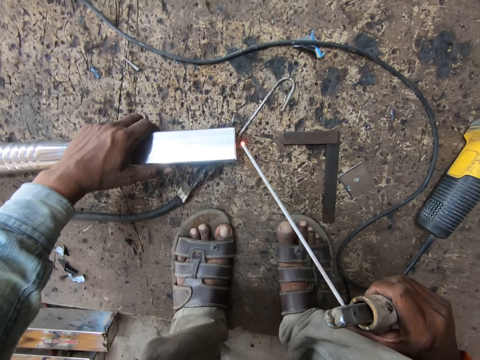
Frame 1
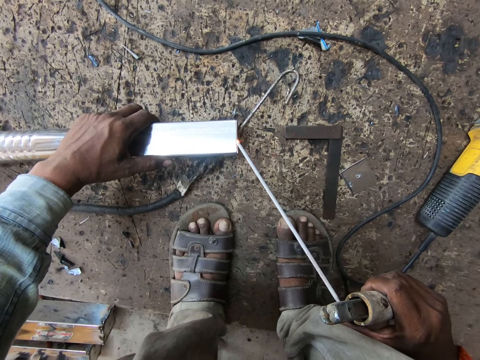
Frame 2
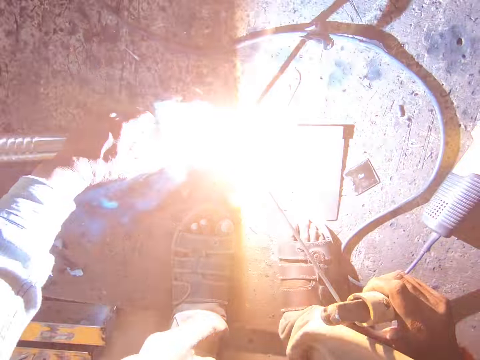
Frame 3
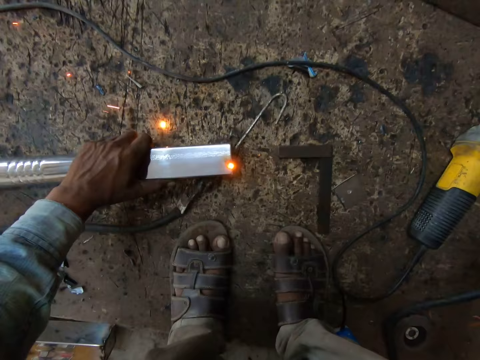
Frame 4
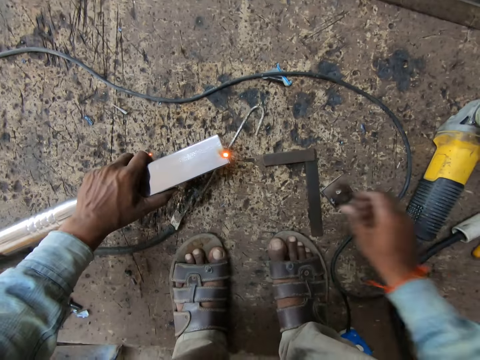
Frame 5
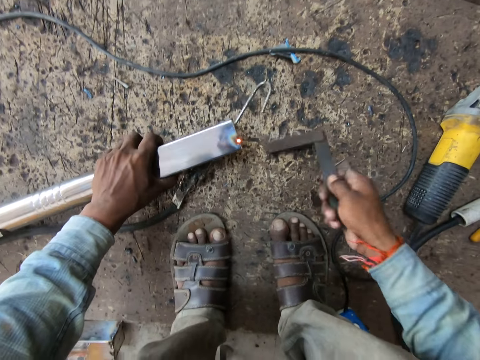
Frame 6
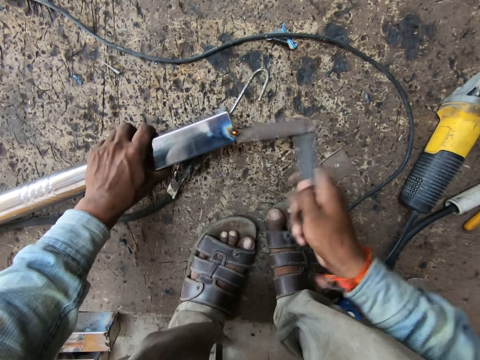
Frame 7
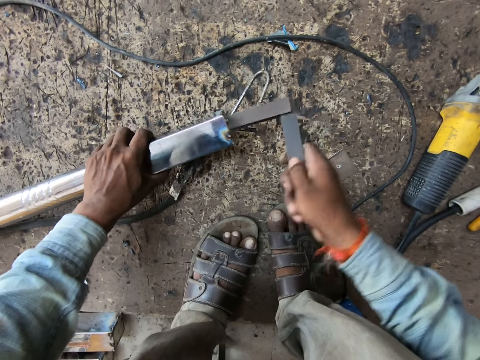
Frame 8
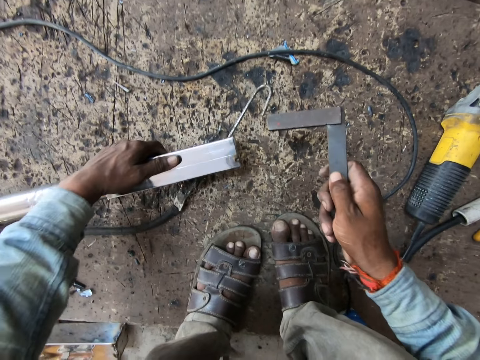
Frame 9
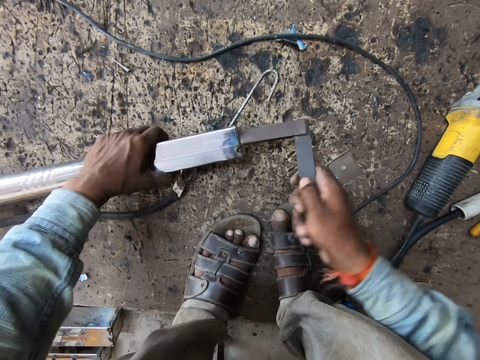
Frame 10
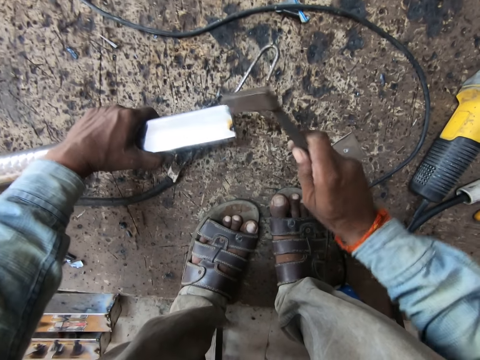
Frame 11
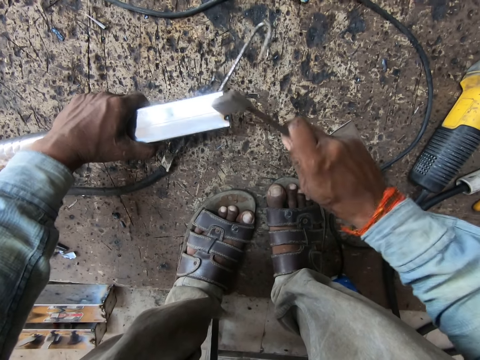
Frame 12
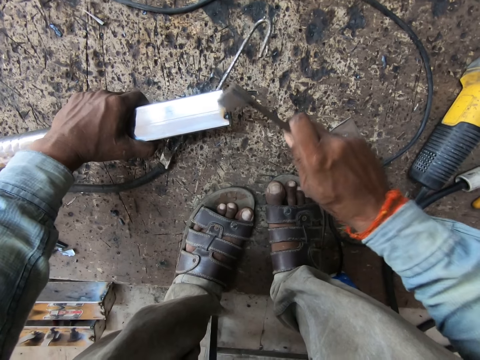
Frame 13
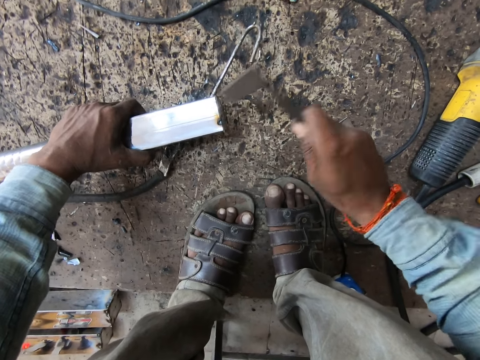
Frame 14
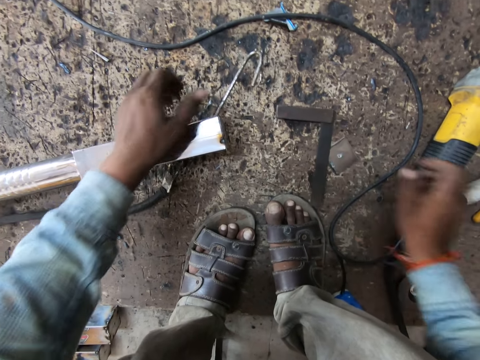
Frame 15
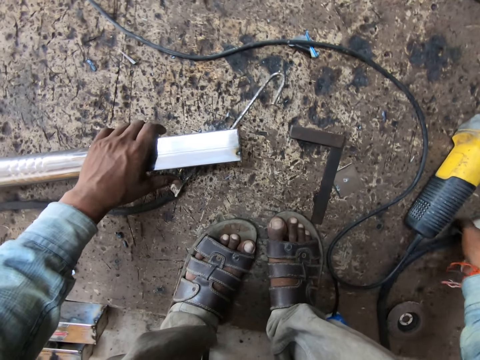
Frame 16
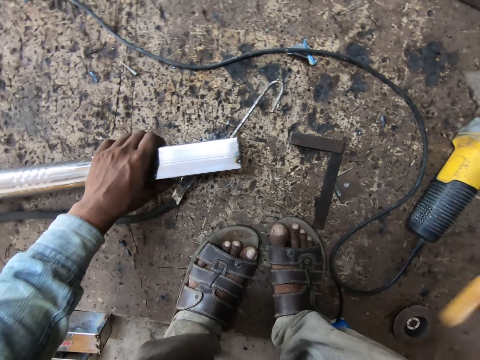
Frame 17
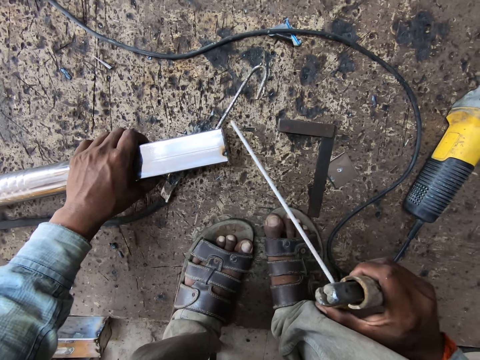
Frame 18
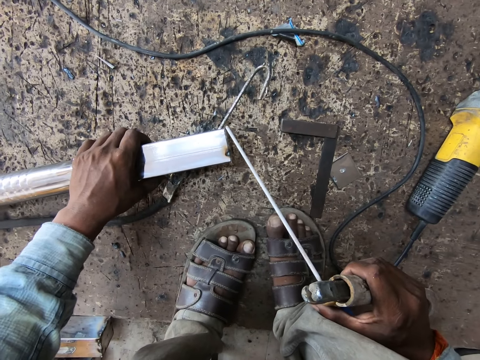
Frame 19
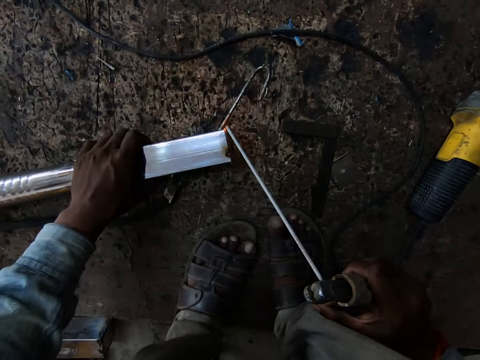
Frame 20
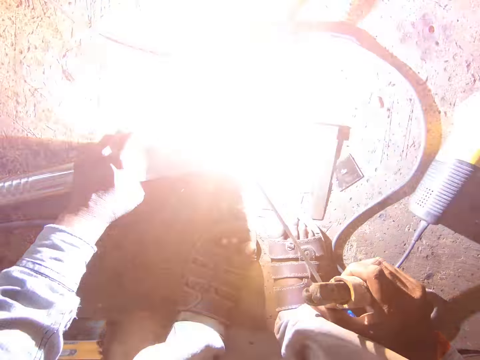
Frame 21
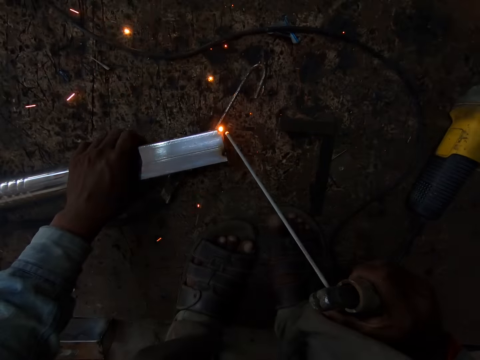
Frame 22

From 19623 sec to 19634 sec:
The camera wearer drops the electrode holder in his right hand on the floor. He picks up the iron rod on the floor with his right hand. He hits the iron rod on the aluminium rod or metal bar in his left hand. He drops the iron rod on the floor with his right hand. He picks up the electrode holder from the floor with his right hand. He holds the metal bar with the left hand. He welds the aluminium rod with the electrode holder in his right hand.

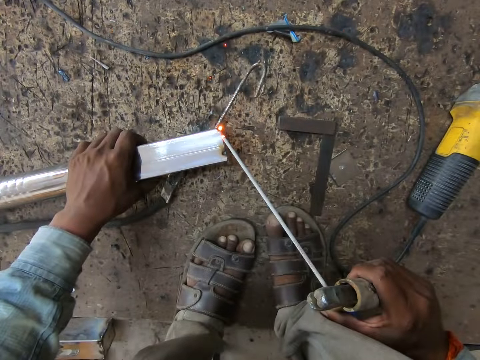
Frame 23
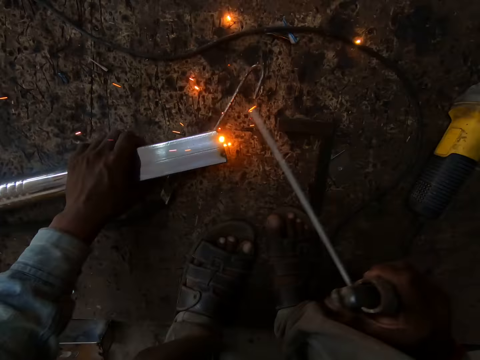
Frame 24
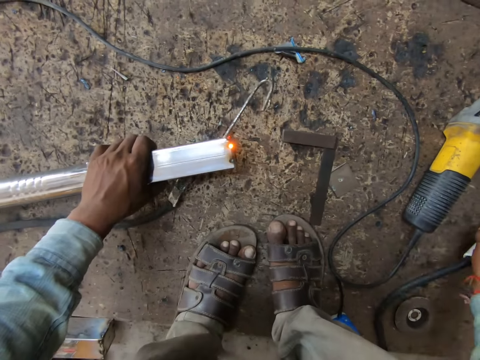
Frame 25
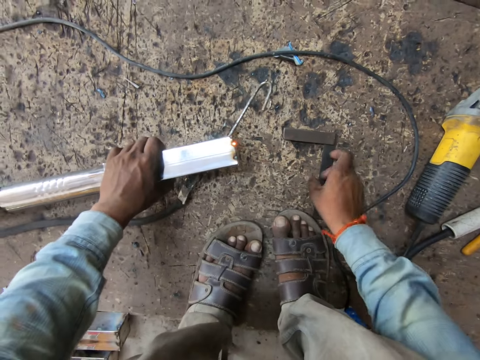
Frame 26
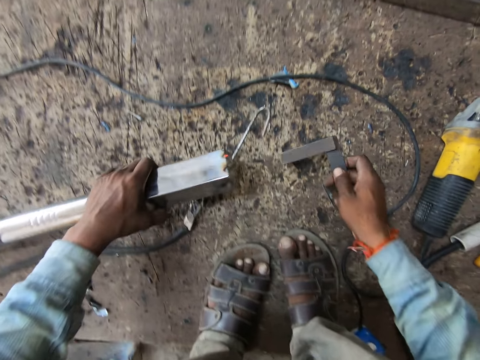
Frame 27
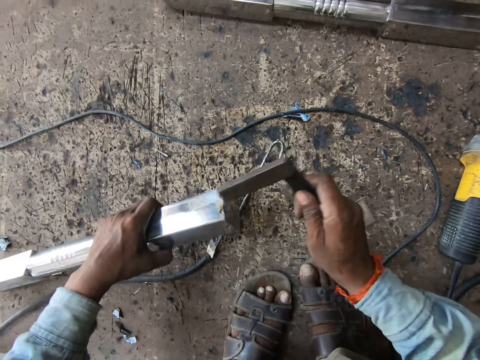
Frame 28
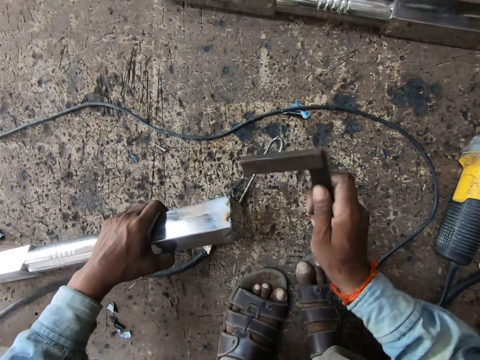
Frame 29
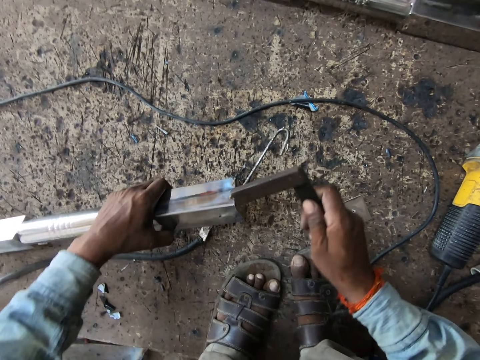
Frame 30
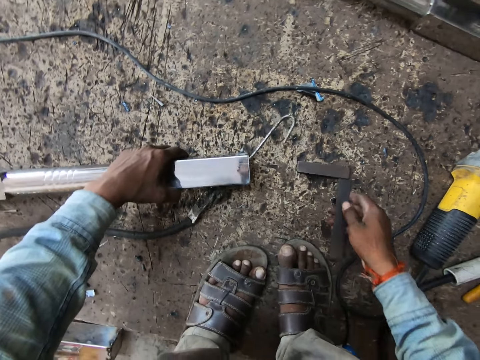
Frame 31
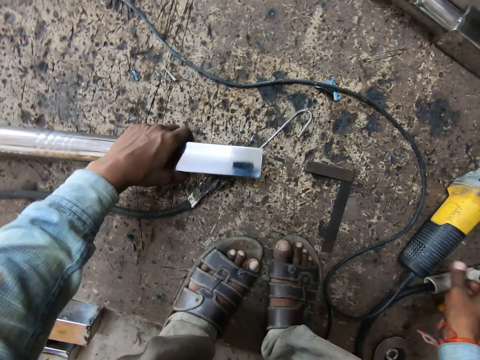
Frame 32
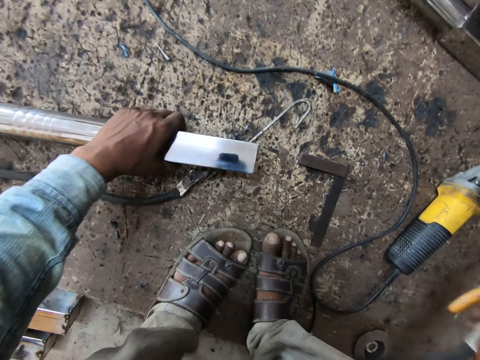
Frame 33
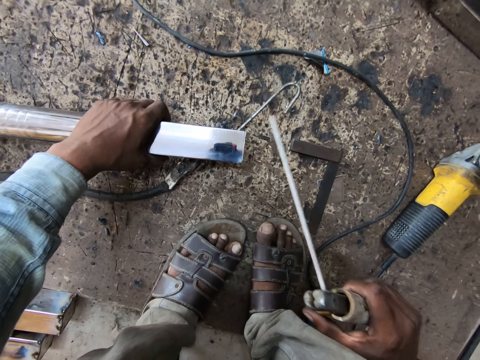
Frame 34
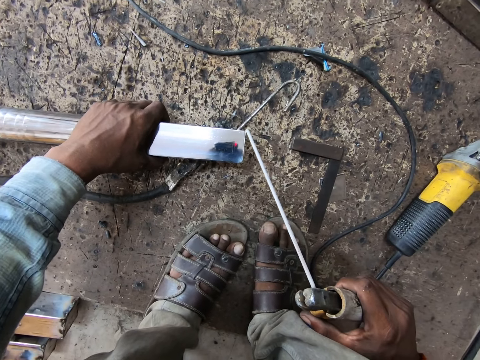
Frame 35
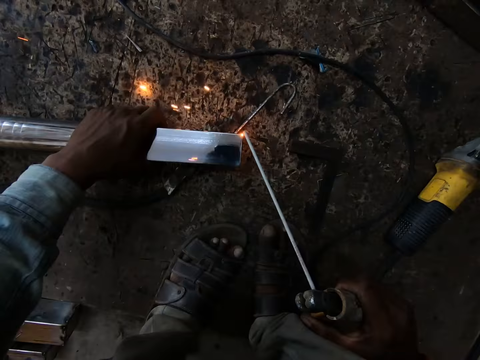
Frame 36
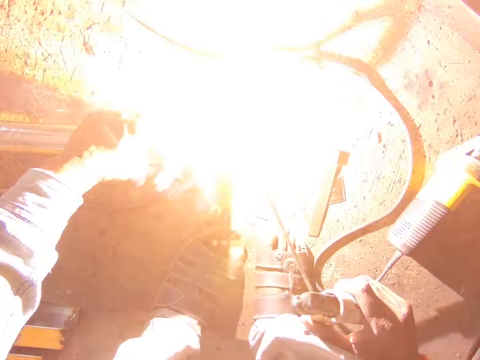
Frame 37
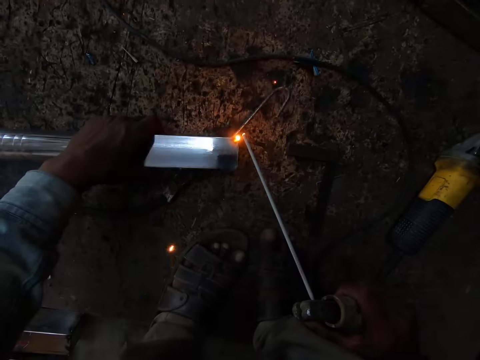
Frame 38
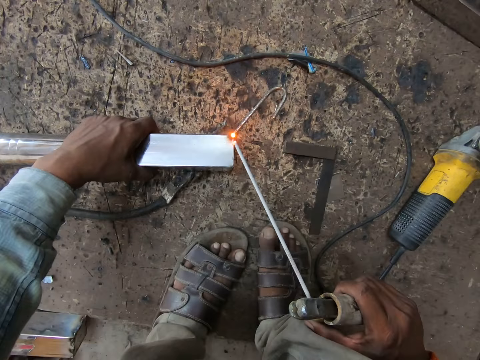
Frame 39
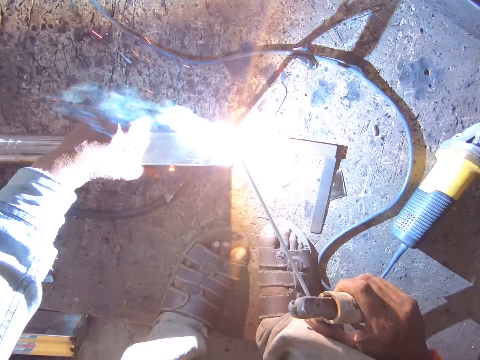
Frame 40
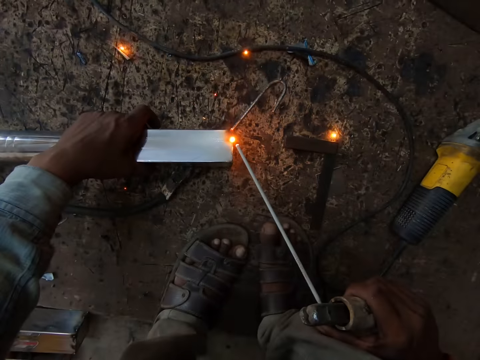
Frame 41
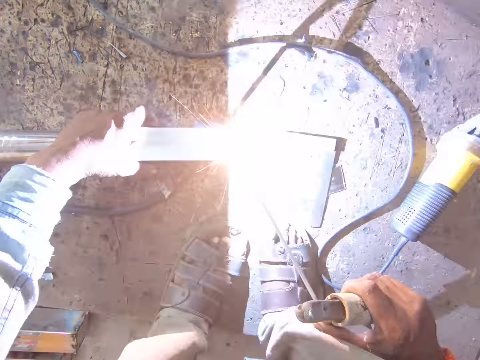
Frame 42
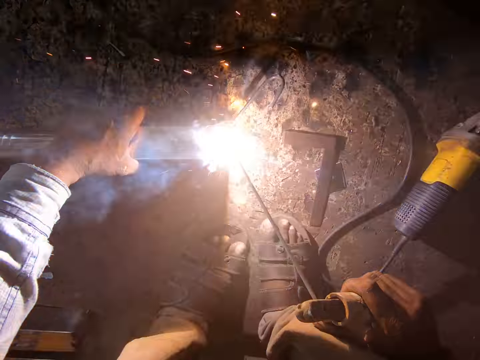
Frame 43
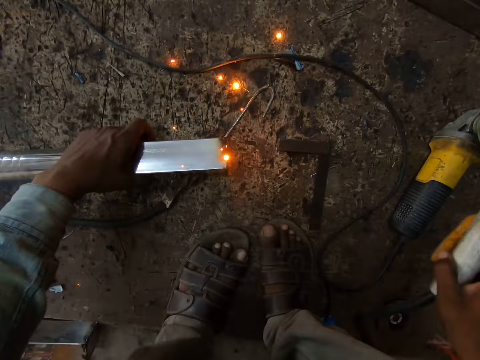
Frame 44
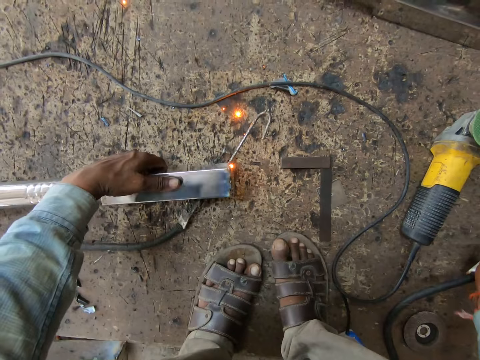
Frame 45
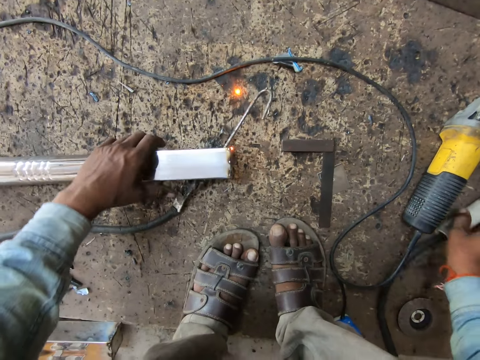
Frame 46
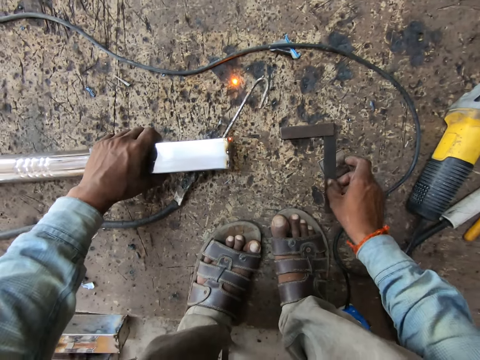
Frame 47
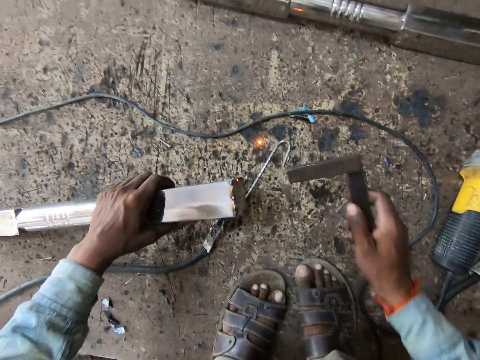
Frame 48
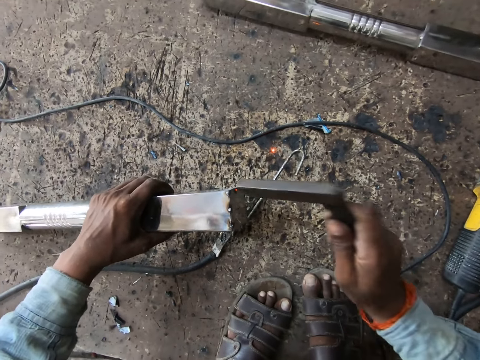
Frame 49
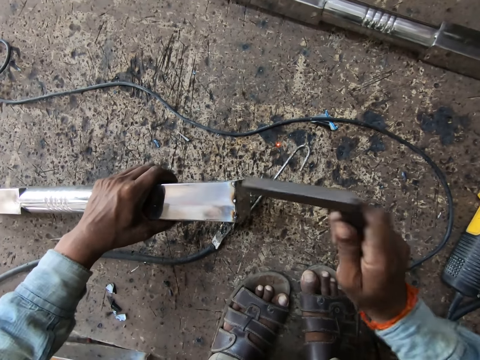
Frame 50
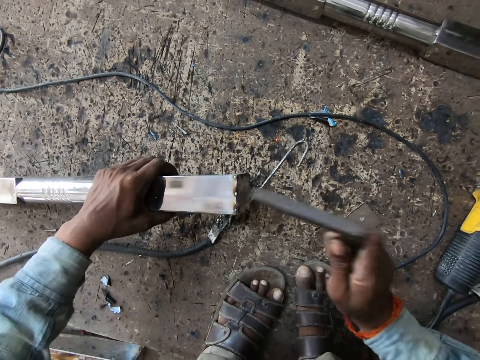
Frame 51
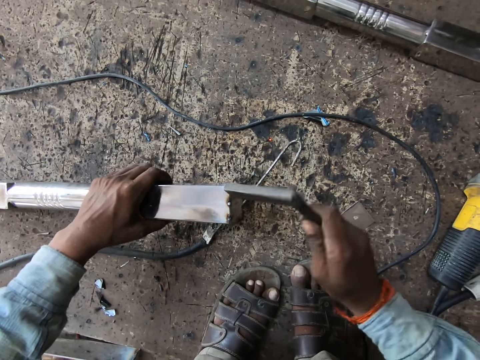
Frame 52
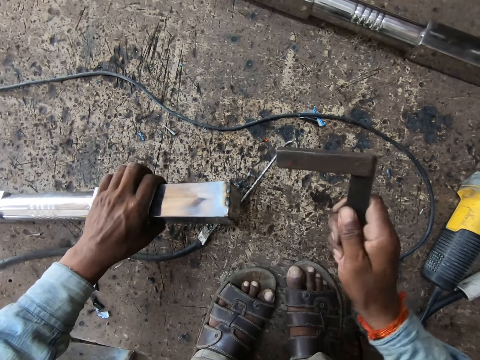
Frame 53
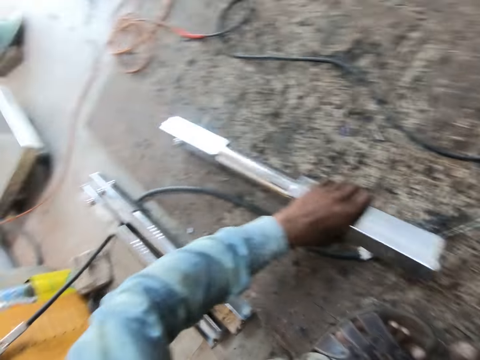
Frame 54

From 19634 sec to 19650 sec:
The camera wearer drops the electrode holder in his right hand on the floor. He picks up the iron rod on the floor with his right hand. He hits the iron rod on the aluminium rod or metal bar in his left hand. He drops the iron rod on the floor with his right hand. He drops the metal bar on the floor. He picks up the electrode holder from the floor with his right hand. He welds the aluminium rod with the electrode holder in his right hand. He drops the electrode holder in his right hand on the floor. He picks up the iron rod on the floor with his right hand. He hits the iron rod on the aluminium rod in his left hand.
